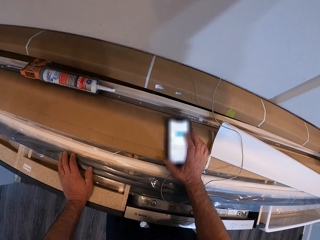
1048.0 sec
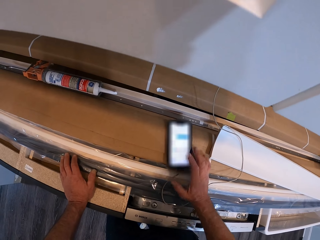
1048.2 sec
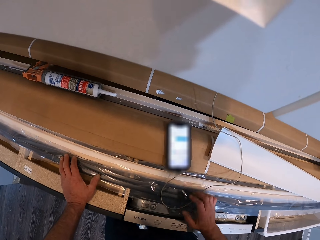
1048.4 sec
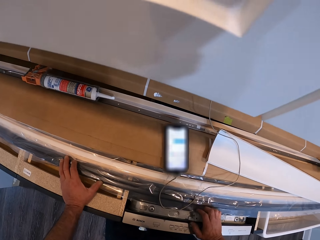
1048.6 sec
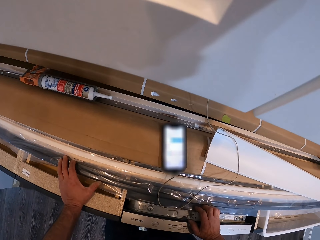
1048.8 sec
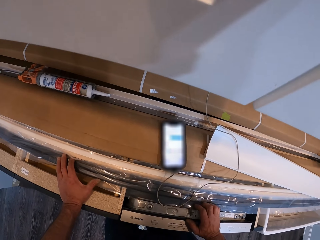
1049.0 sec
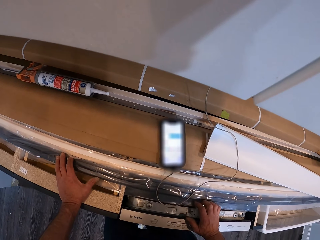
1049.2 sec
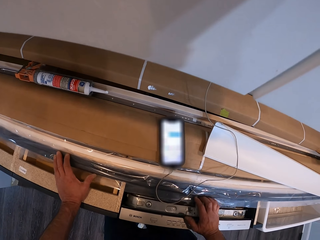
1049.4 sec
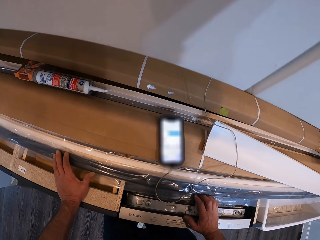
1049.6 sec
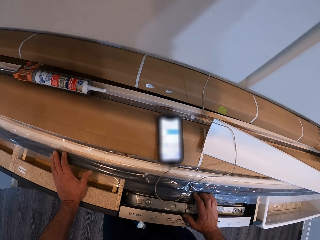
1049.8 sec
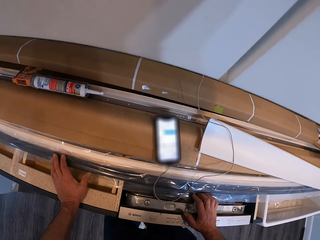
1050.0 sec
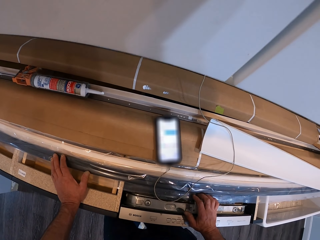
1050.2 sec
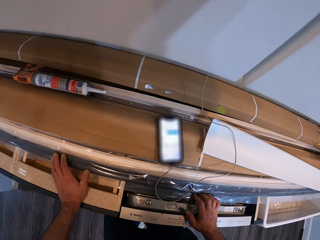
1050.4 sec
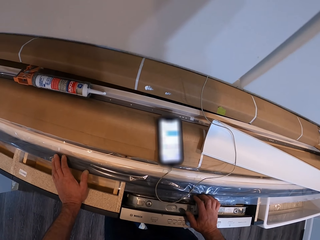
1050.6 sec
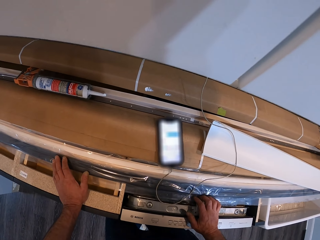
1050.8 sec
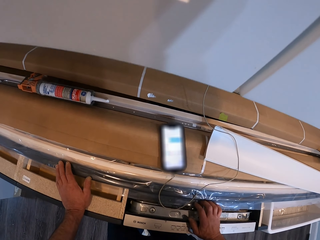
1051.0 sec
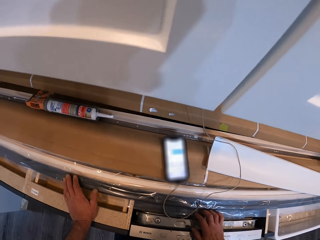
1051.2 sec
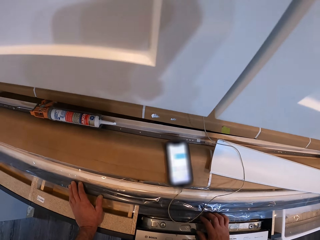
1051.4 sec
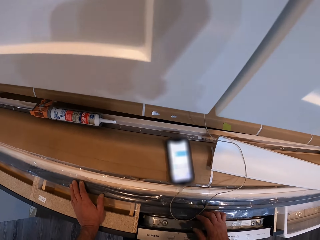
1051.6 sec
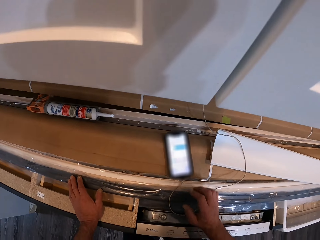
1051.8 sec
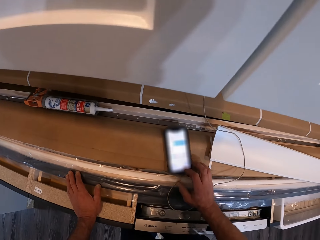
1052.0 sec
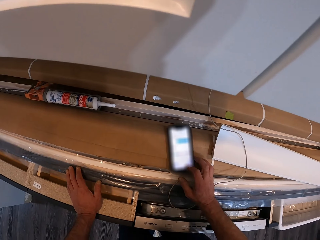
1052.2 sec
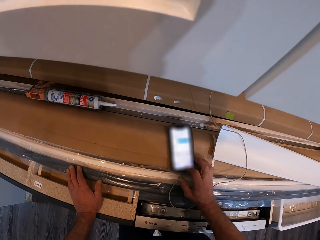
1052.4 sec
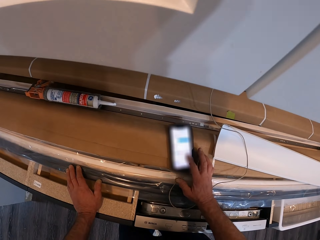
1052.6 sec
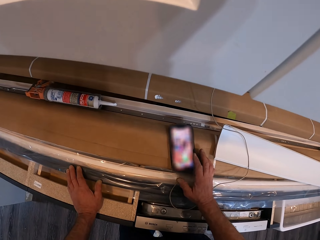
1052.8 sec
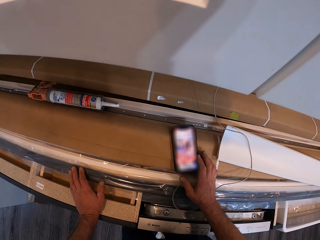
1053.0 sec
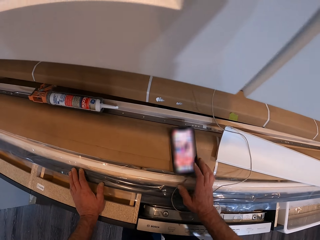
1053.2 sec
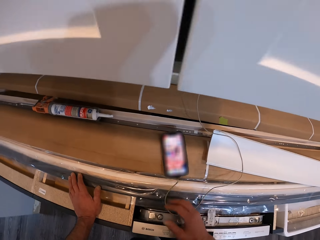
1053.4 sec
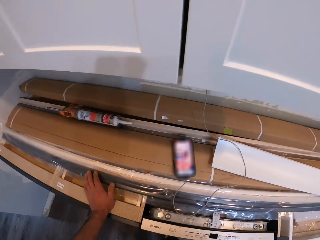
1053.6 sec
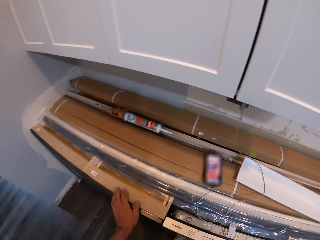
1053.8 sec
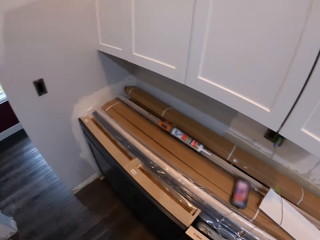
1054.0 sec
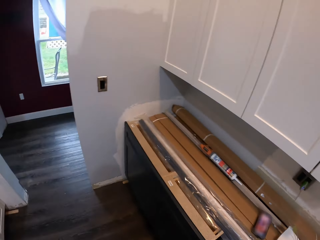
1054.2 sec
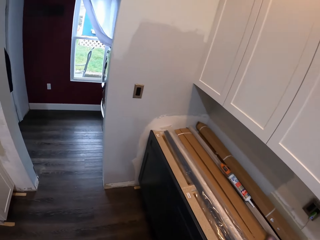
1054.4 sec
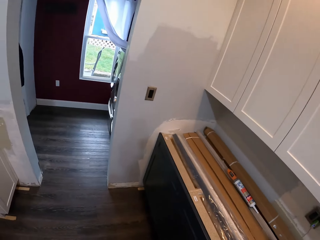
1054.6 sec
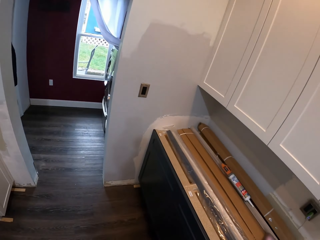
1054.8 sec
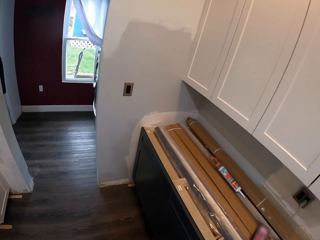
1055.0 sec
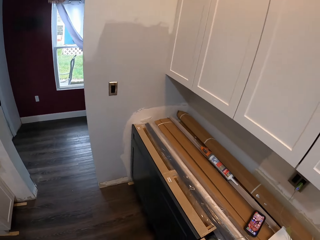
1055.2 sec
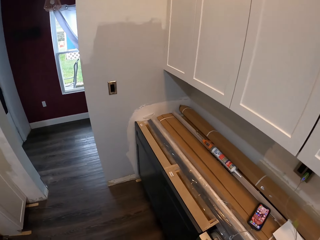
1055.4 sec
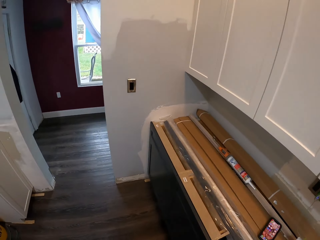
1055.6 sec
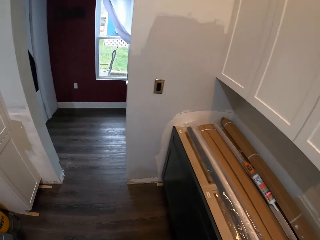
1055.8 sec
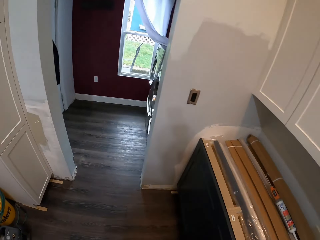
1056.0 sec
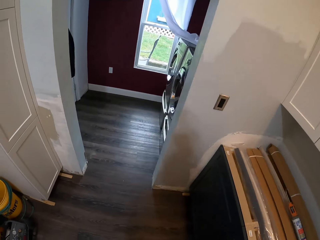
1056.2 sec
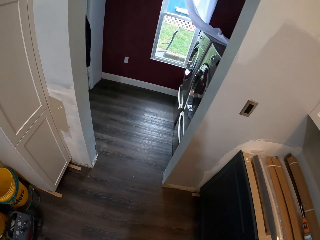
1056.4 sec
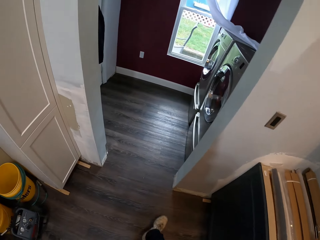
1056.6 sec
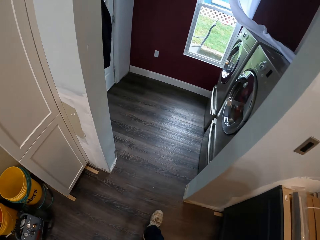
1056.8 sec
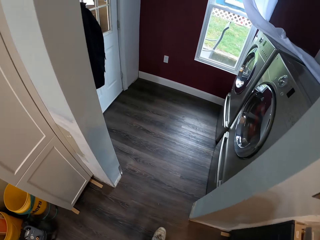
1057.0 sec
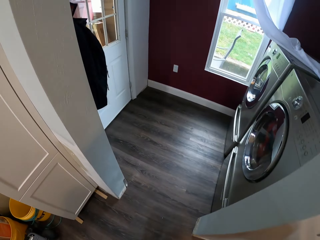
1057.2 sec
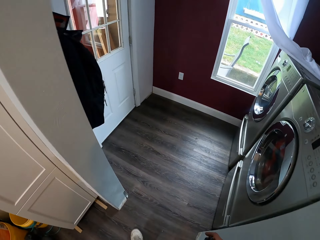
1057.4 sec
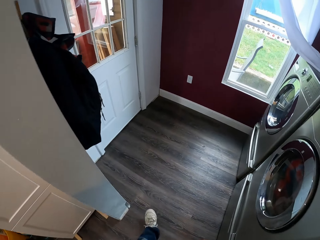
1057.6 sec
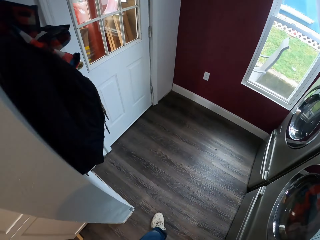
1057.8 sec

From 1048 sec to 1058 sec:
The camera wearer holds something. They scroll a phone. They walk to a laundry room.

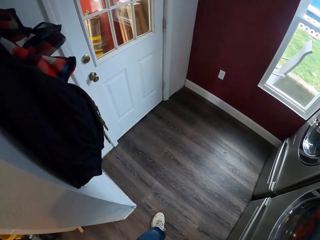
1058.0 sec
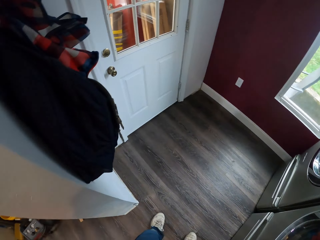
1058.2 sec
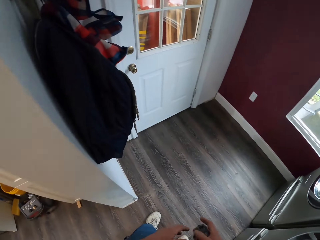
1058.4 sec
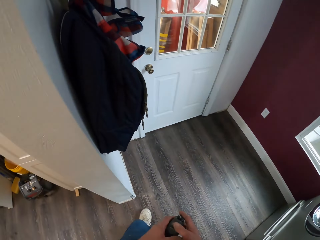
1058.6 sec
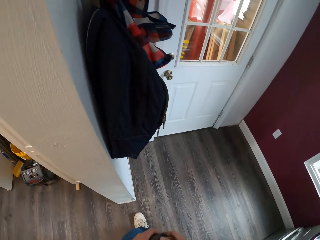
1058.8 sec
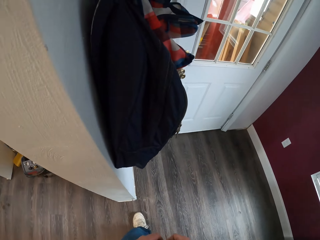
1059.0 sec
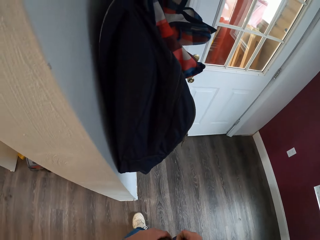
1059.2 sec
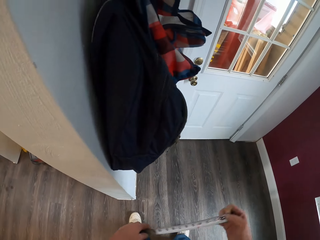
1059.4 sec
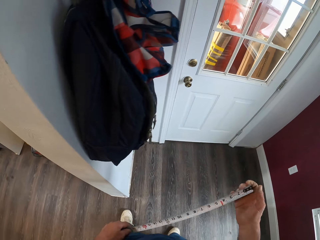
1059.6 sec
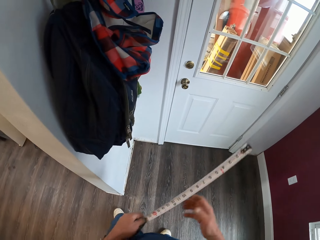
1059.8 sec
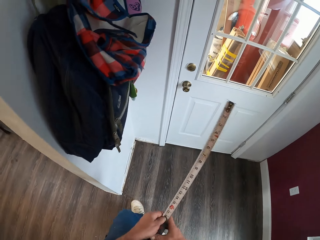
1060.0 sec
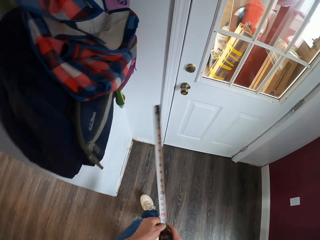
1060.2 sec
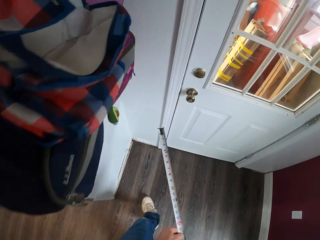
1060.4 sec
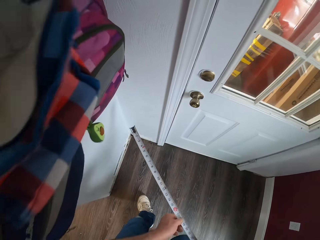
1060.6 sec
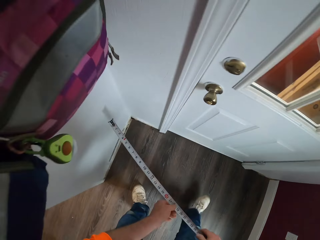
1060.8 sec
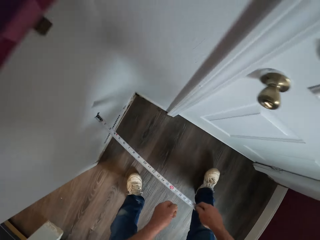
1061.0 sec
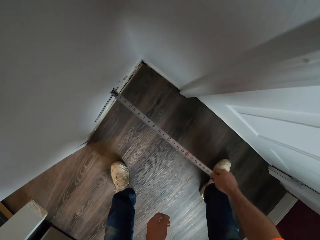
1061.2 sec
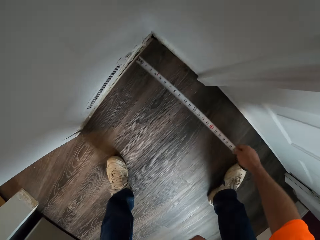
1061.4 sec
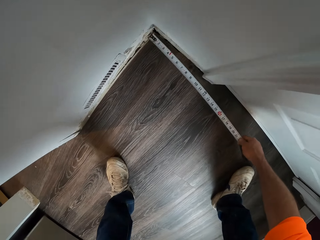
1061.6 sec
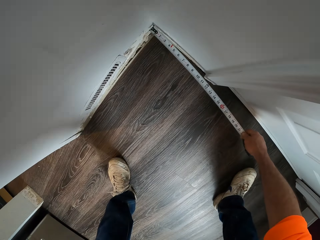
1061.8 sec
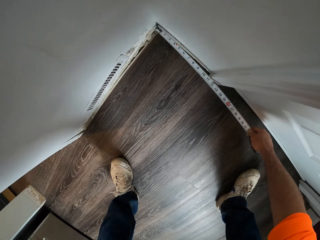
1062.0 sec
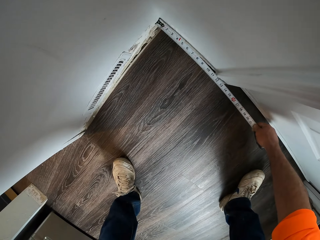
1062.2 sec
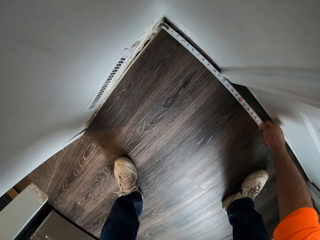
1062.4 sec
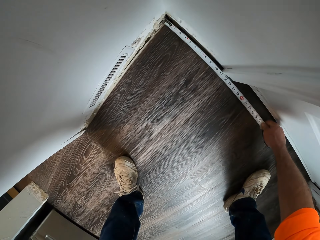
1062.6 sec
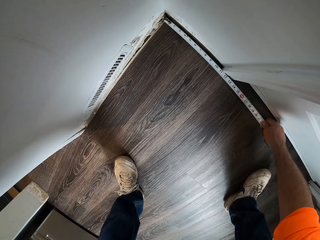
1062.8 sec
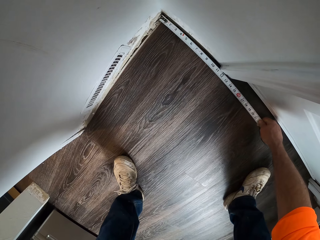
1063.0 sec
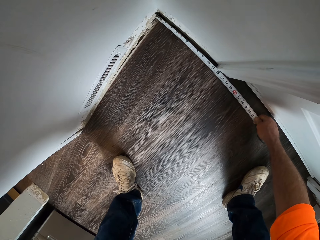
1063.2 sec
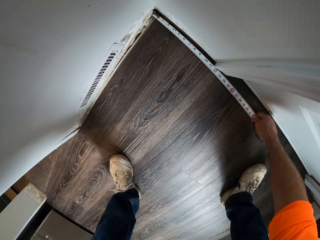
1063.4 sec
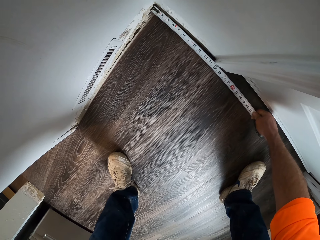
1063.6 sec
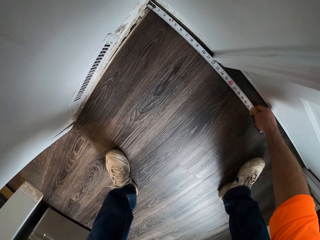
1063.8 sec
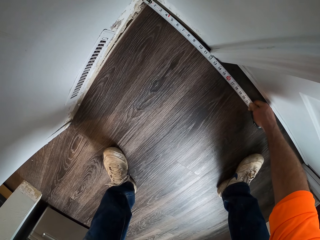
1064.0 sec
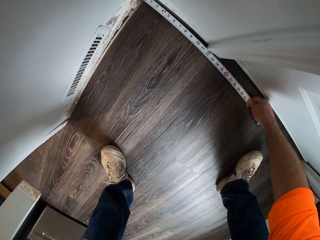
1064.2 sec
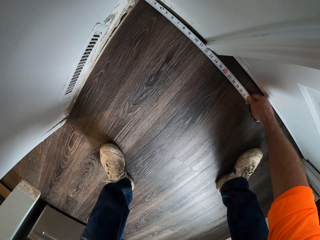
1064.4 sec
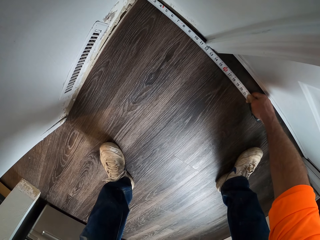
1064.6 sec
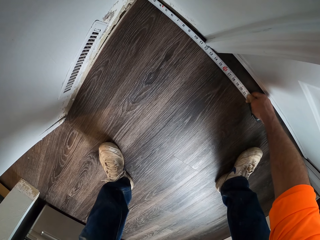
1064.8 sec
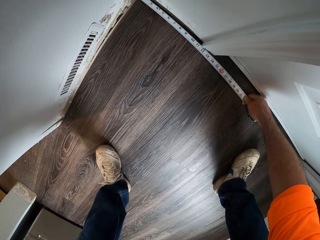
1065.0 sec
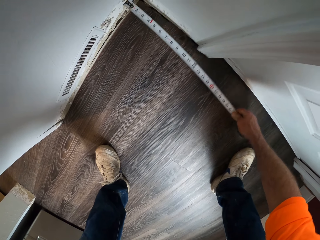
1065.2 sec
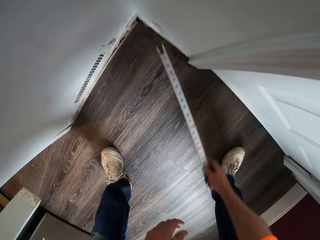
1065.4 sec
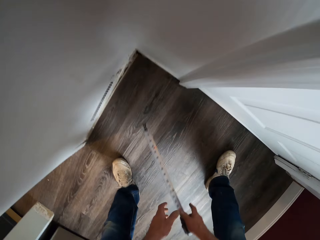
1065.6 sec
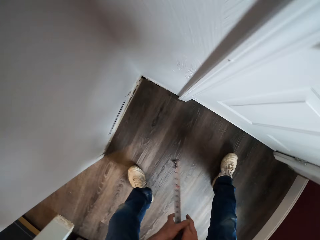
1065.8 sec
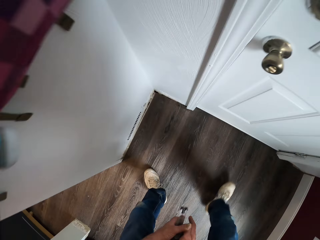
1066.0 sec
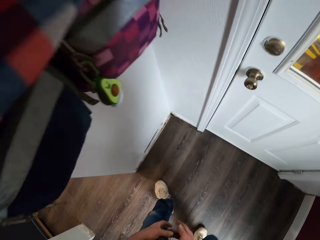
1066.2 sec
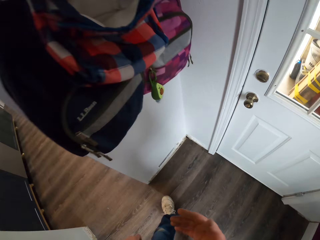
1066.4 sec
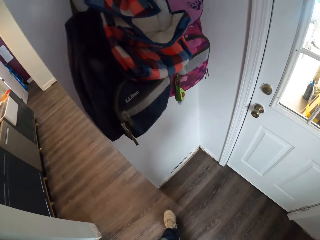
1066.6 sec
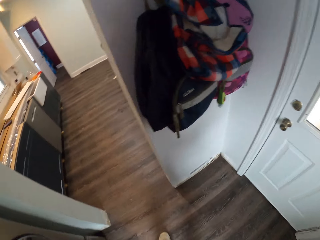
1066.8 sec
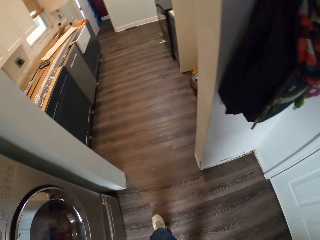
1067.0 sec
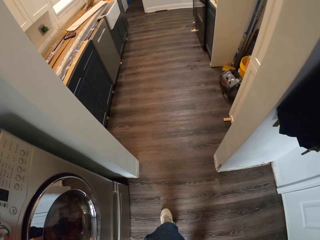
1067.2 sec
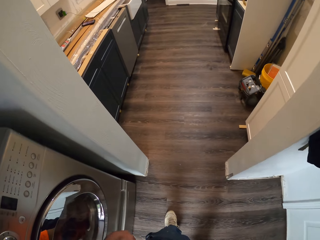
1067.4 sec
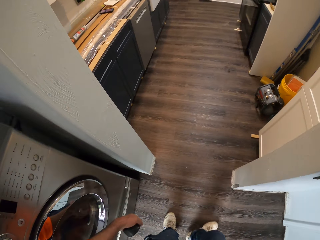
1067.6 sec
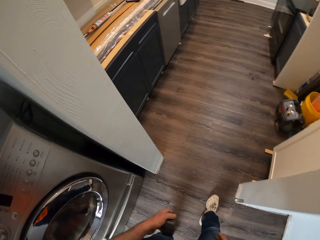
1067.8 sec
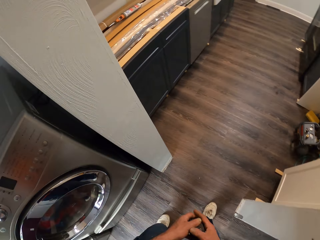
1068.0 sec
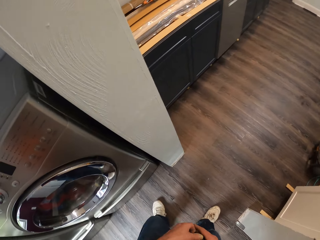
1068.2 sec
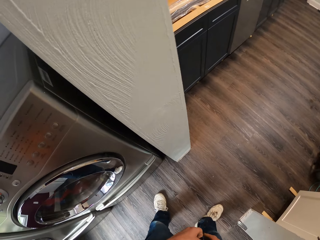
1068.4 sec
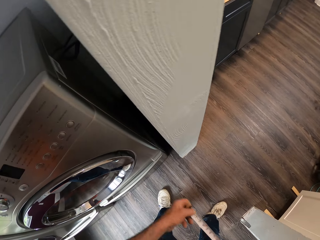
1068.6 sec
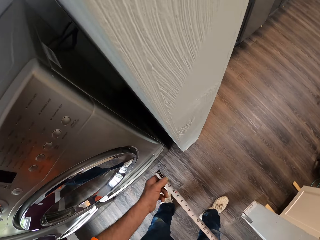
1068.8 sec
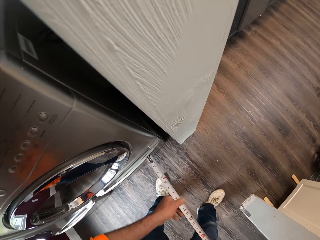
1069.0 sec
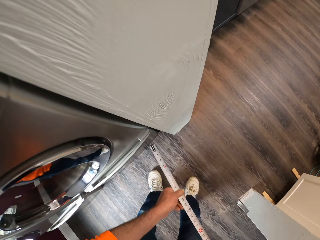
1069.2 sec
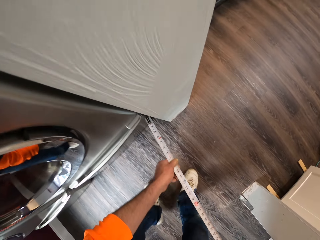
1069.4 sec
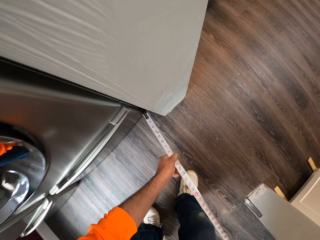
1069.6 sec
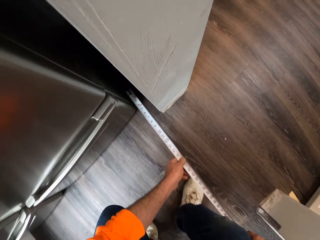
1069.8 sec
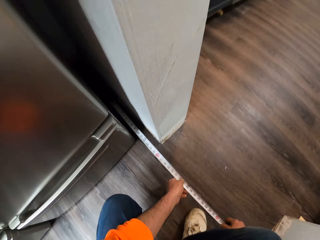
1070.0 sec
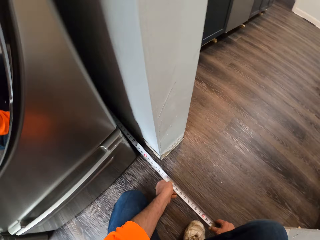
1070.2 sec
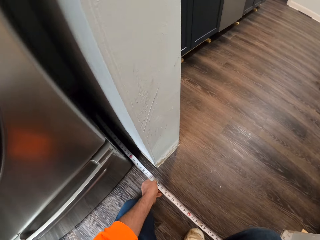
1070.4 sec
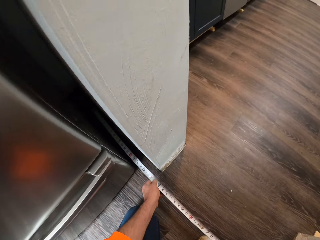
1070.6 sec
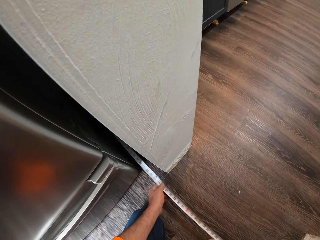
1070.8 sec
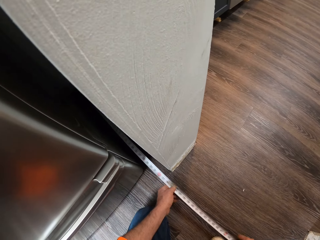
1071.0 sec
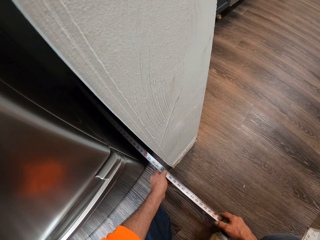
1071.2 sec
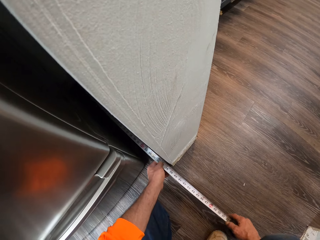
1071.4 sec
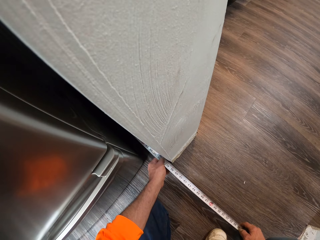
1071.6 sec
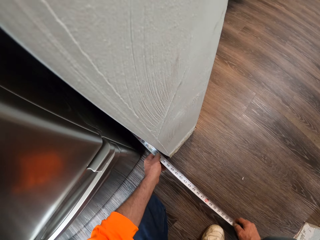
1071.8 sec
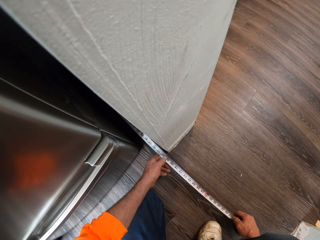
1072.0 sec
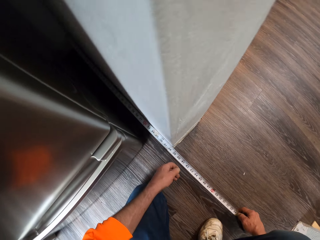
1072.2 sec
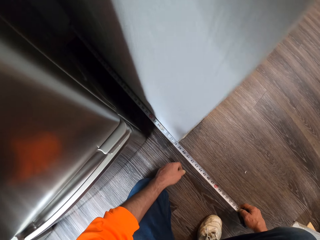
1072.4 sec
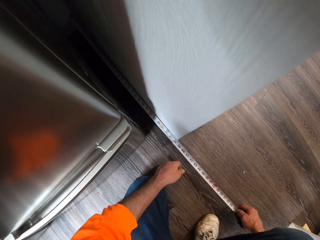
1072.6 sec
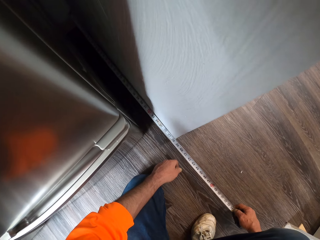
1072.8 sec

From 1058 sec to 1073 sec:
The camera wearer pulls out a measuring tape with his left hand. He stretches the tape measure. He takes a measurement on the floor with the tape rule. He steps back in a laundry room. He stretches the tape measure. He squats on the floor. He takes a measurement on the floor with the tape rule.
